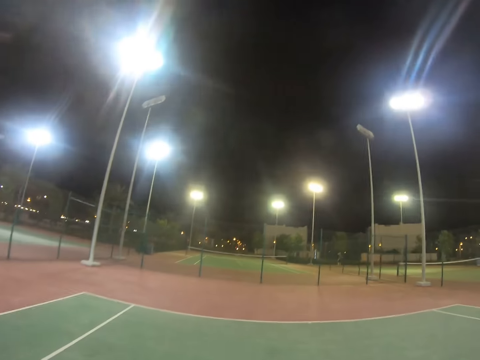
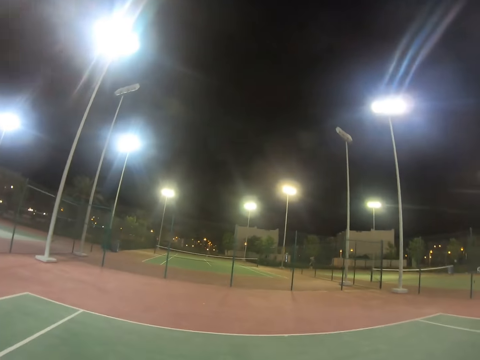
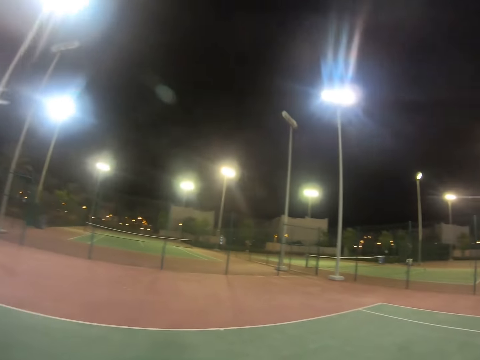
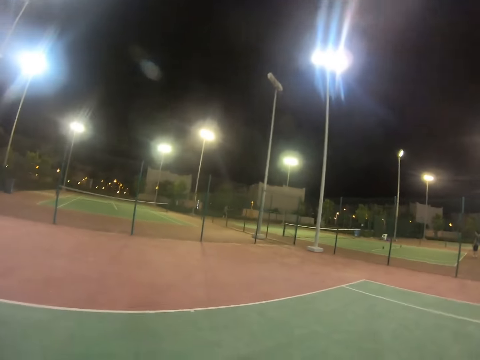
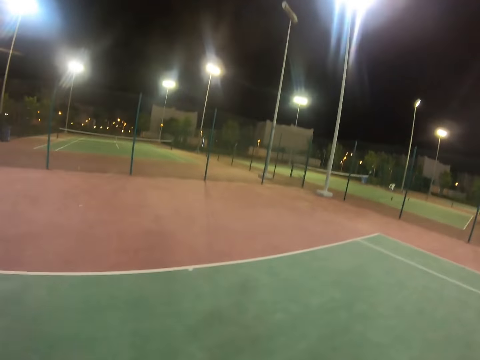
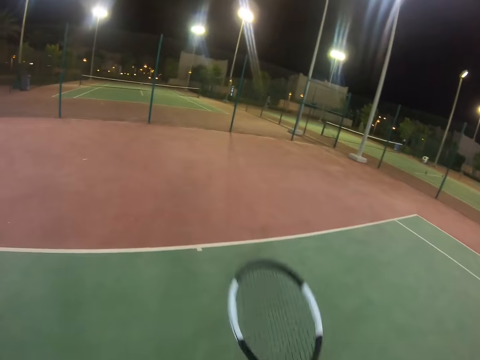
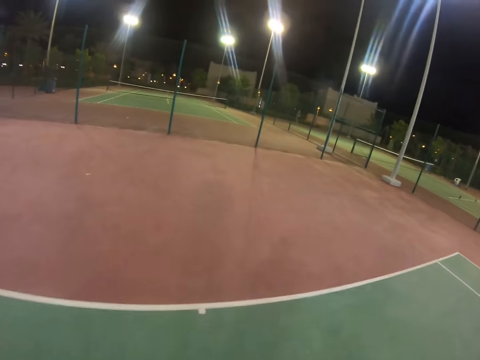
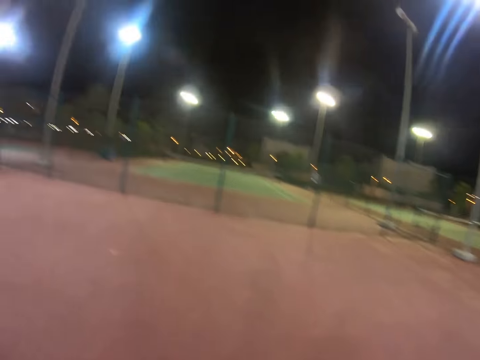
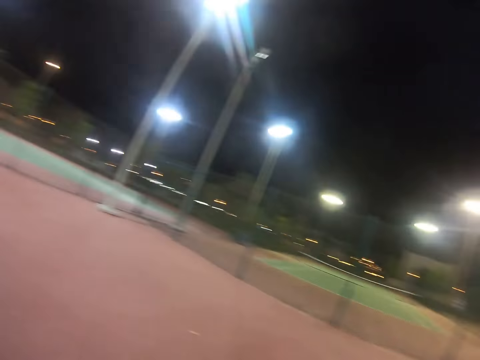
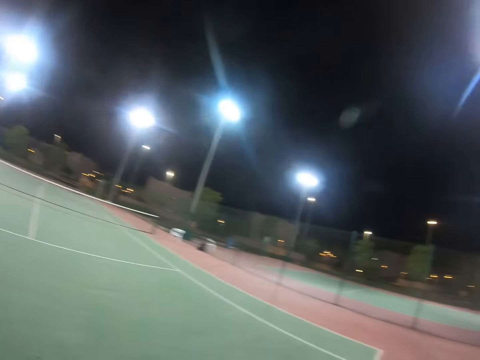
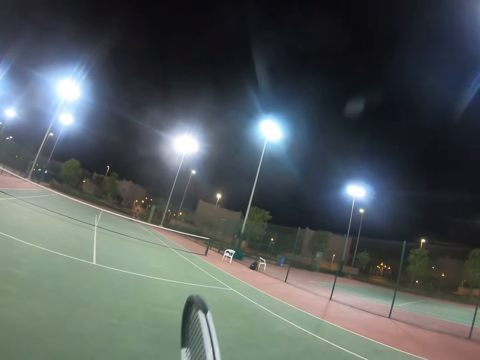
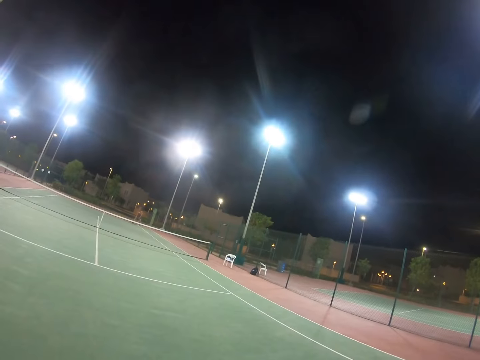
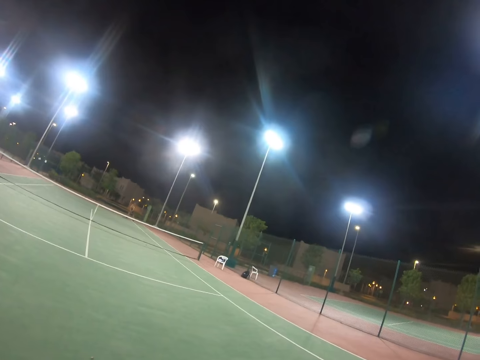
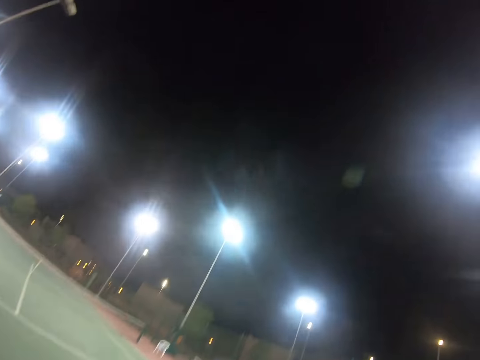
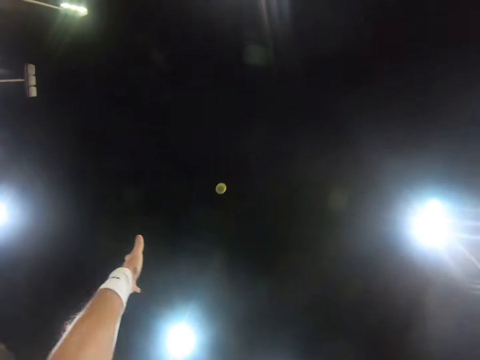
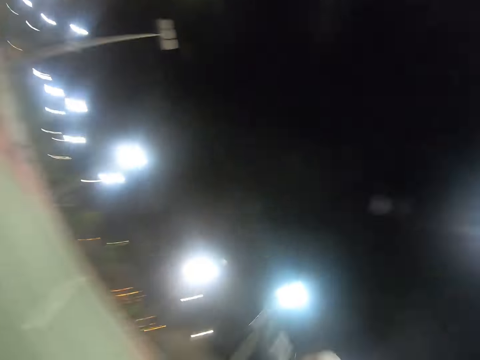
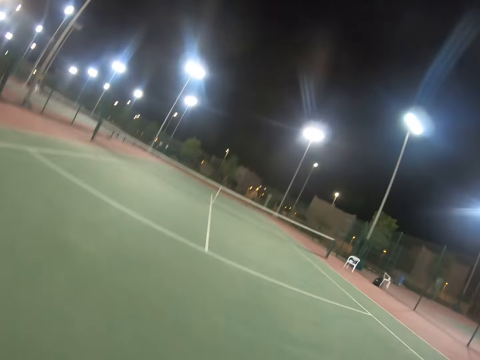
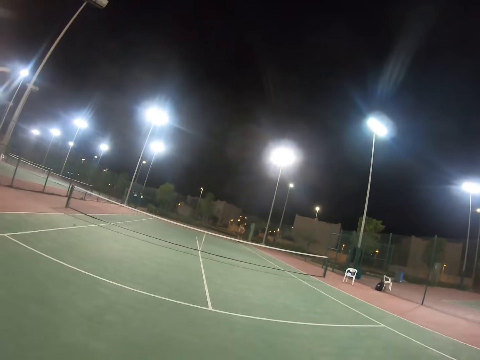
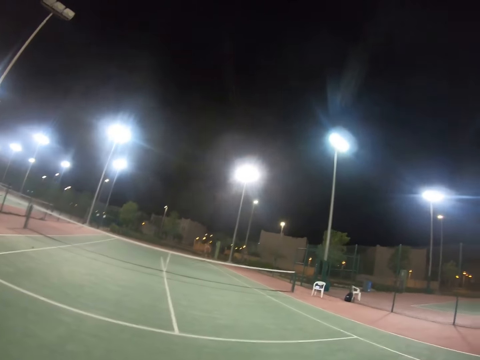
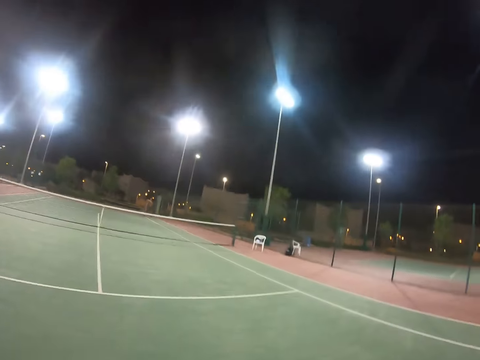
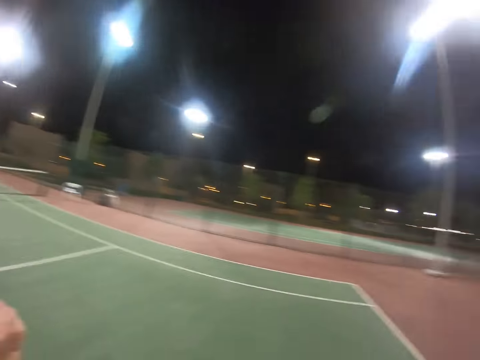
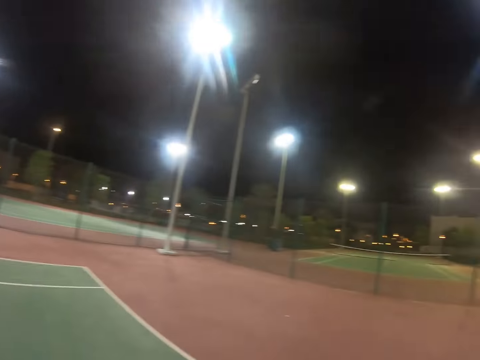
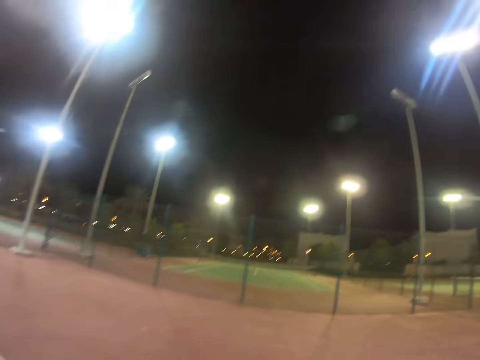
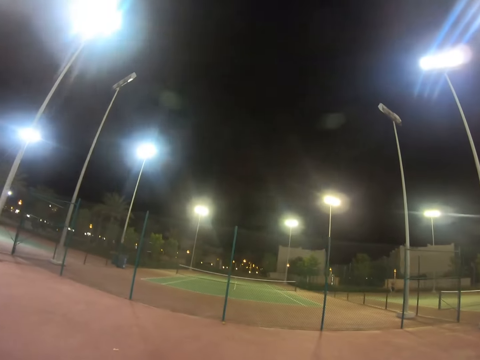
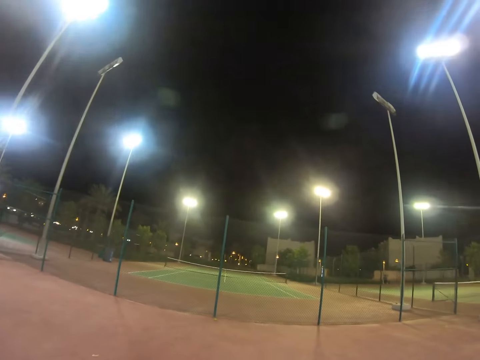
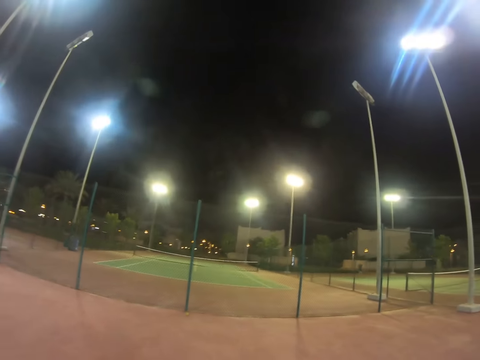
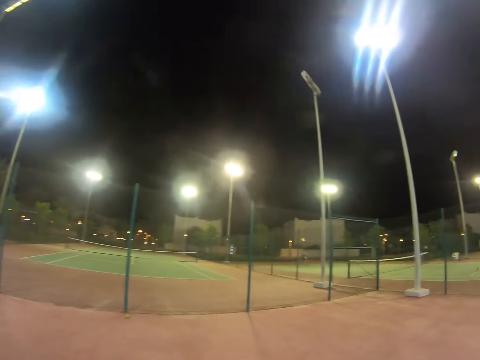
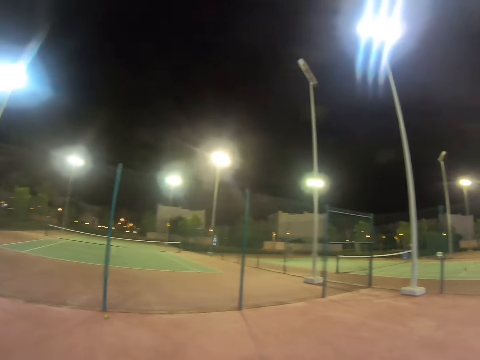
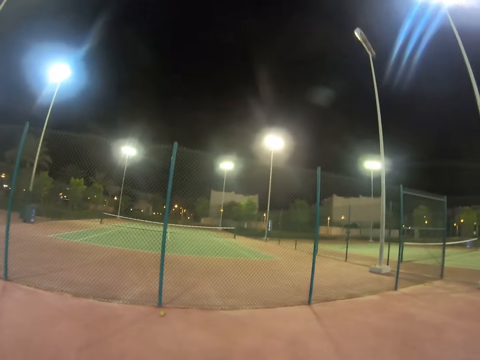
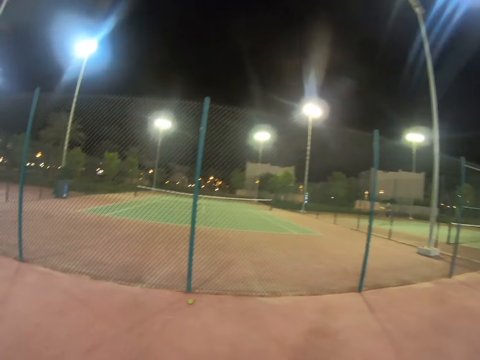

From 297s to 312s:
The camera wearer looks around the tennis court, throws the tennis ball up and hits the tennis ball with the tennis racket. A person hits the tennis ball with the tennis racket. The camera wearer looks around the tennis court.

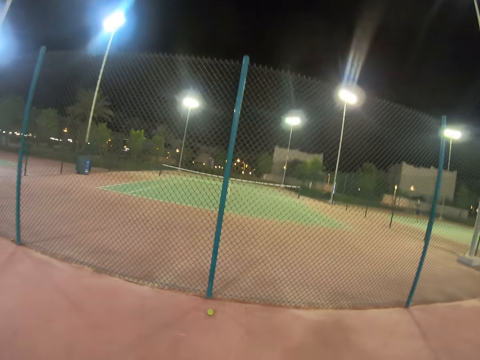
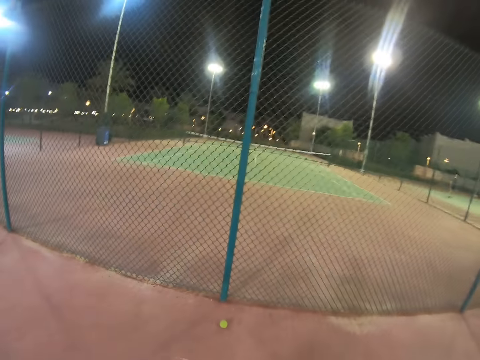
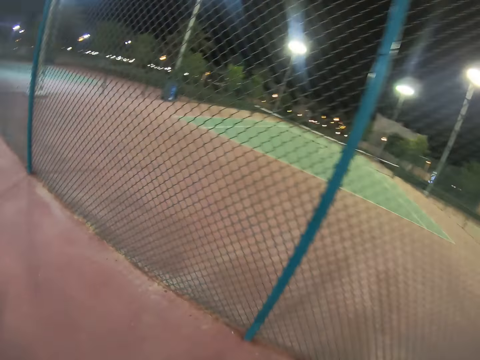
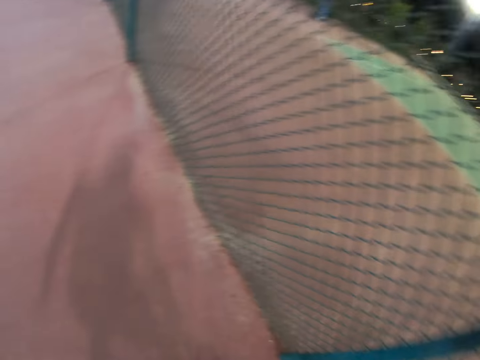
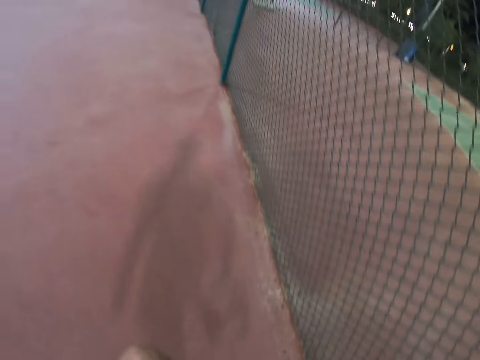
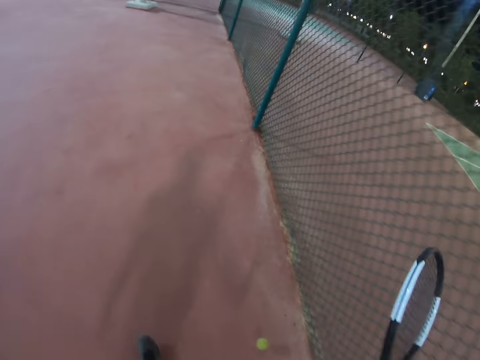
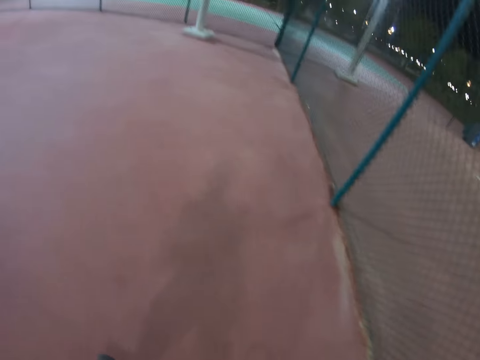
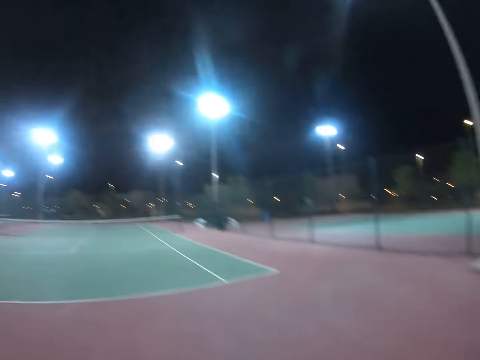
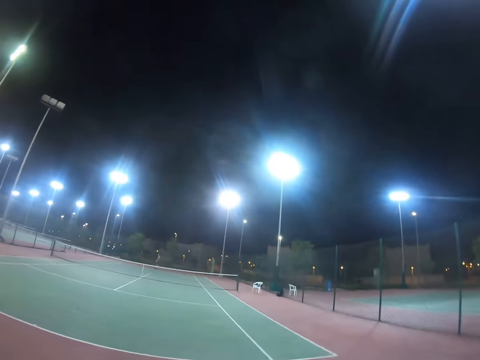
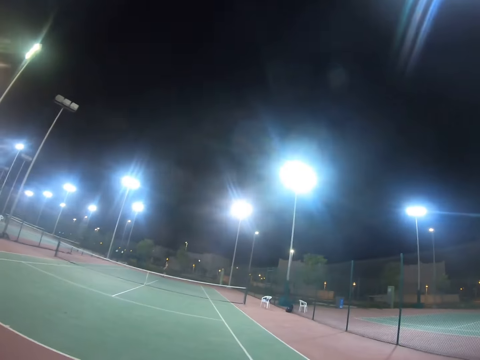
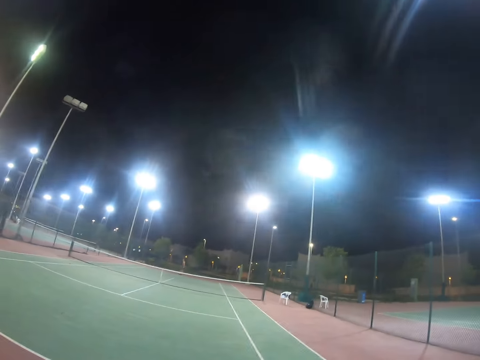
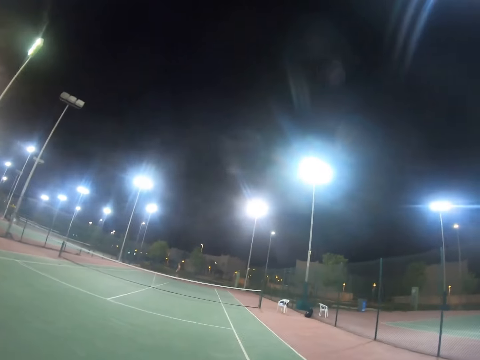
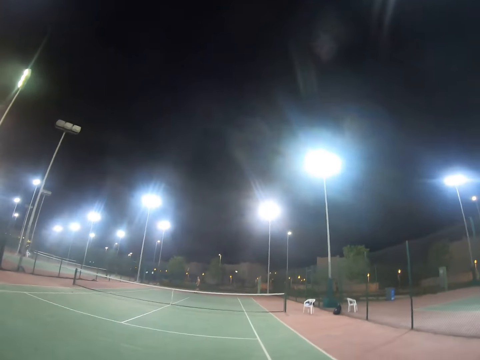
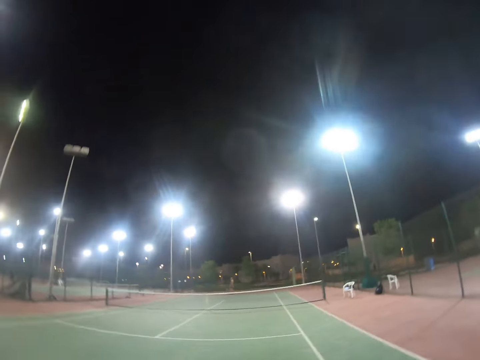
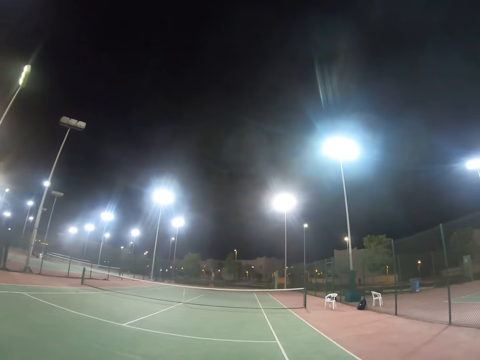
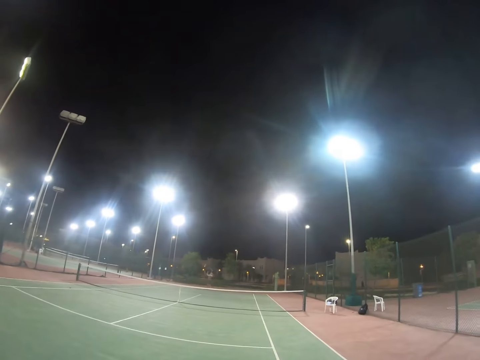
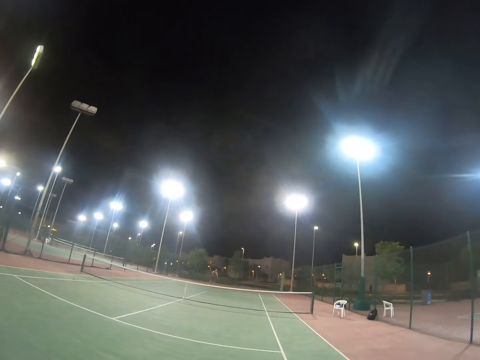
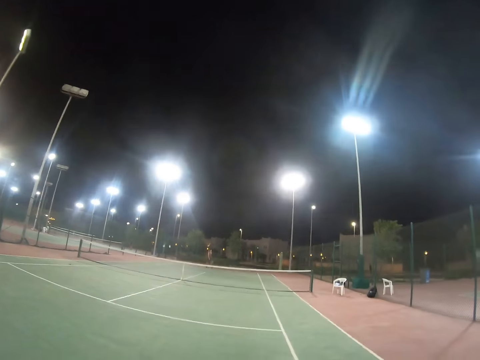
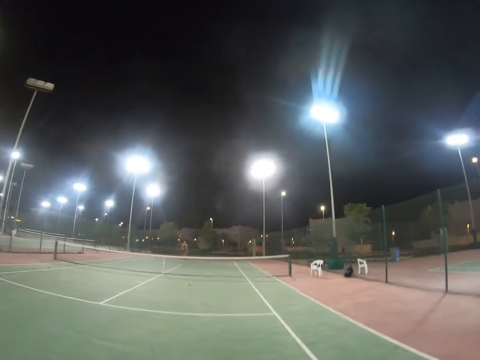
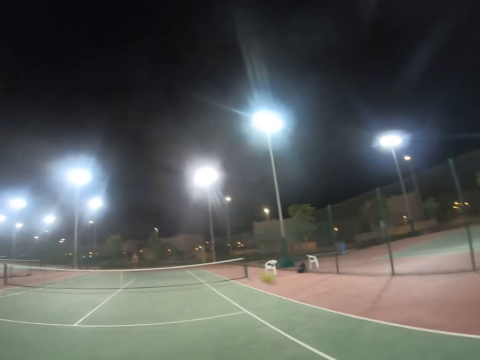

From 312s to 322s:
The camera wearer moves around the tennis court and looks around the tennis court. A person hits the tennis ball with the tennis racket.

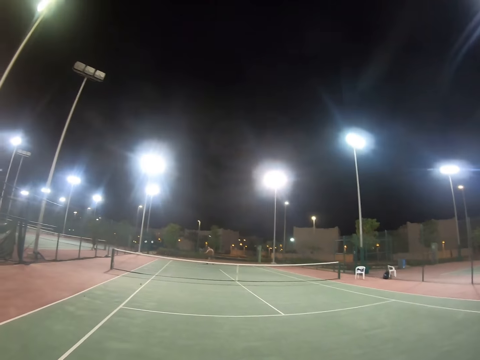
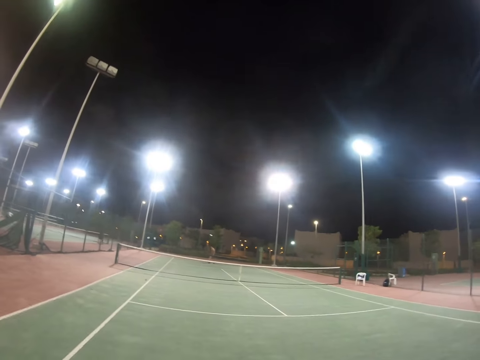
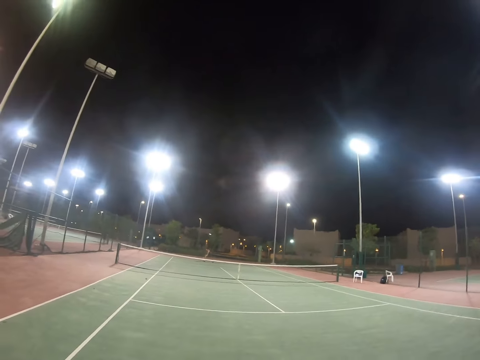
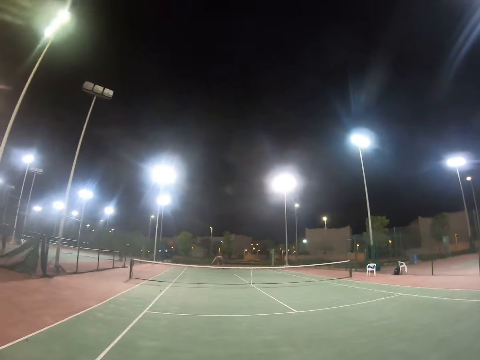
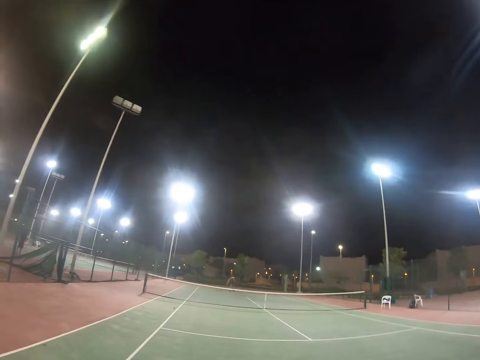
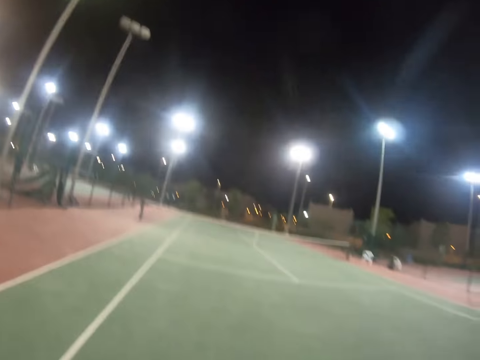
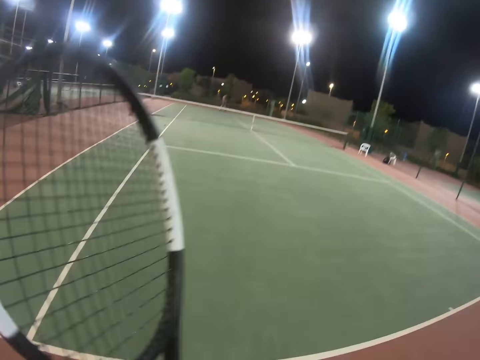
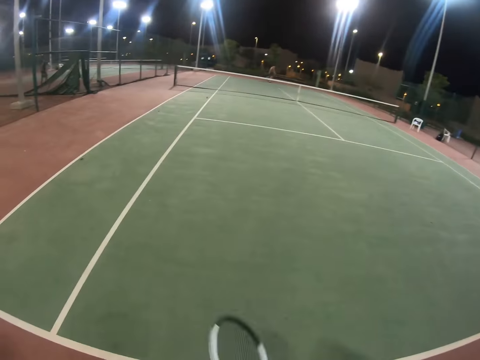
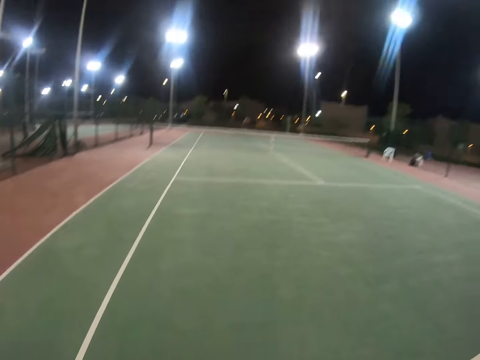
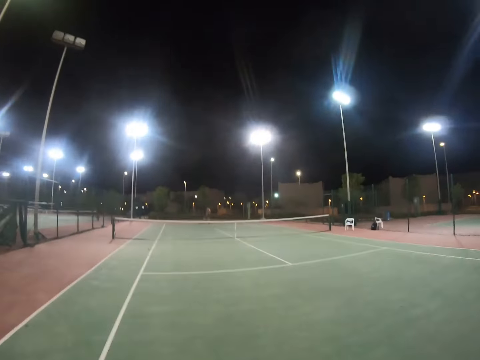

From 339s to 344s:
A person hits the tennis ball with the tennis racket.
